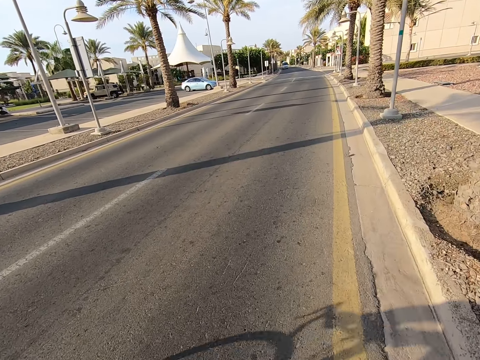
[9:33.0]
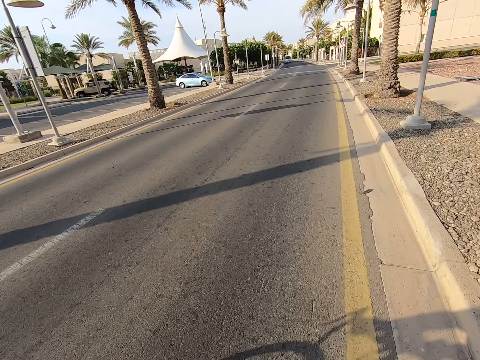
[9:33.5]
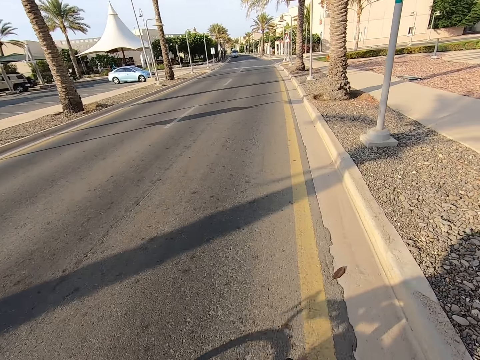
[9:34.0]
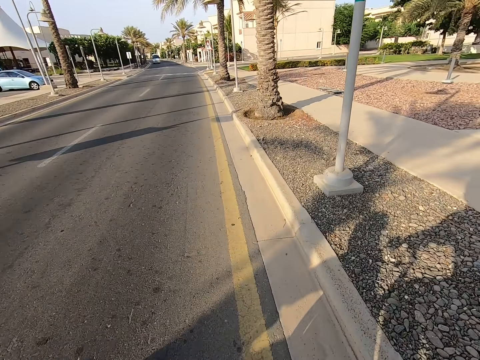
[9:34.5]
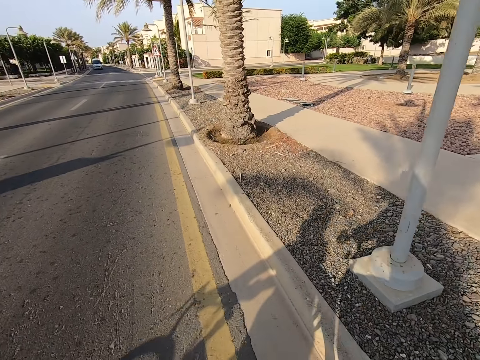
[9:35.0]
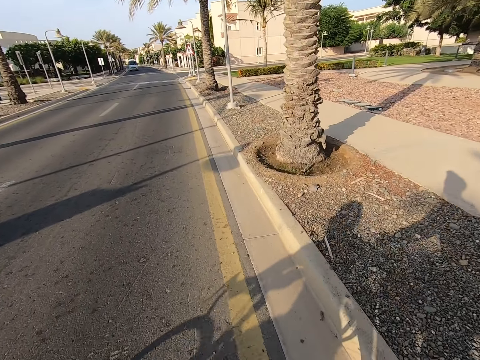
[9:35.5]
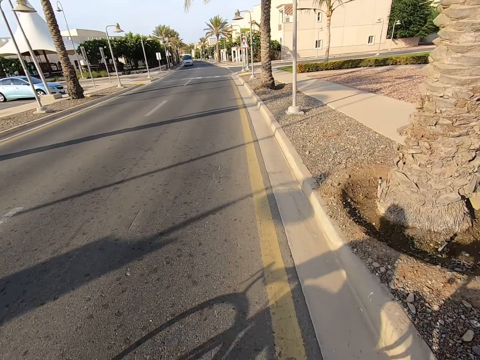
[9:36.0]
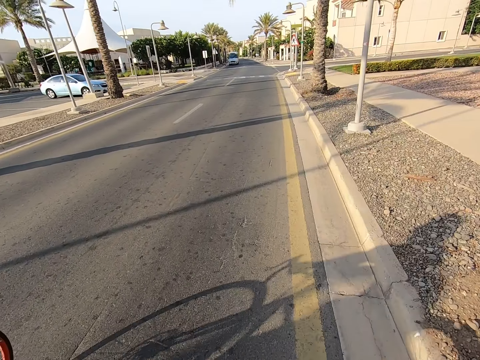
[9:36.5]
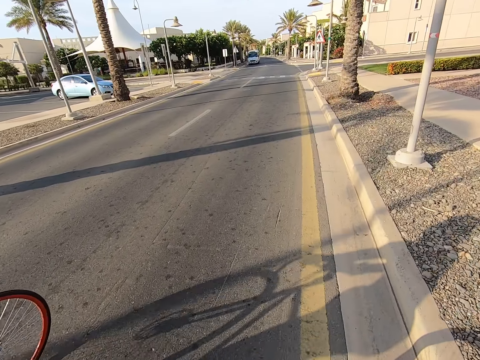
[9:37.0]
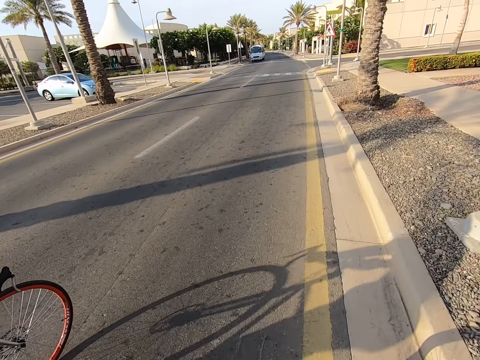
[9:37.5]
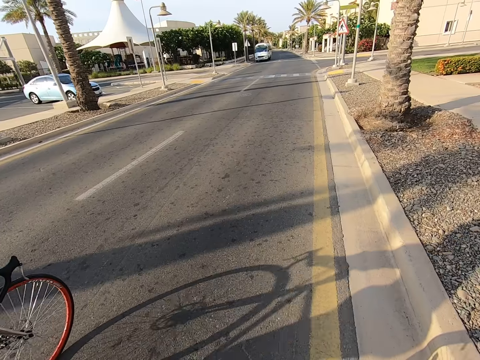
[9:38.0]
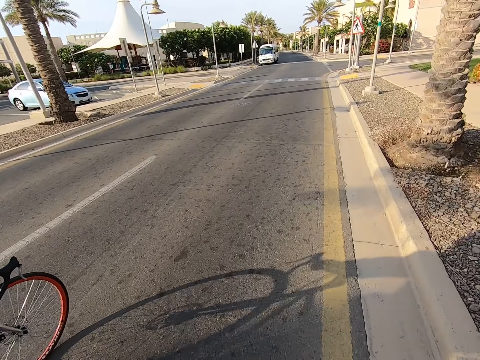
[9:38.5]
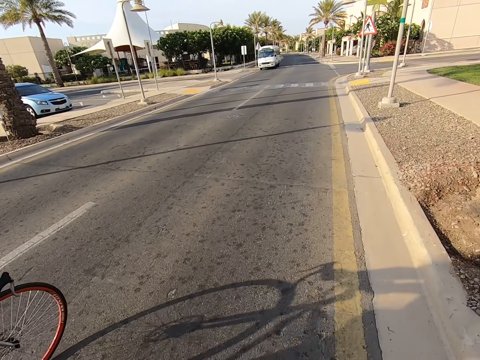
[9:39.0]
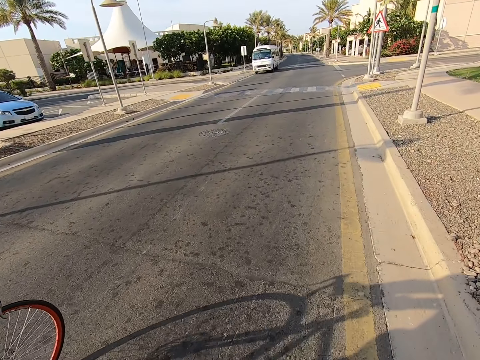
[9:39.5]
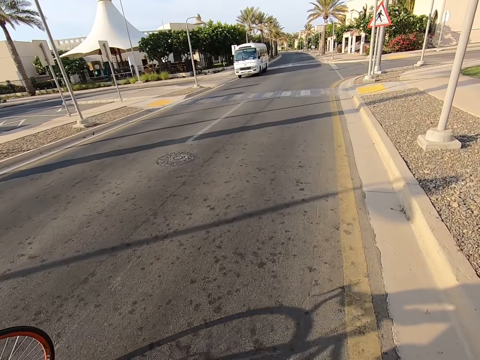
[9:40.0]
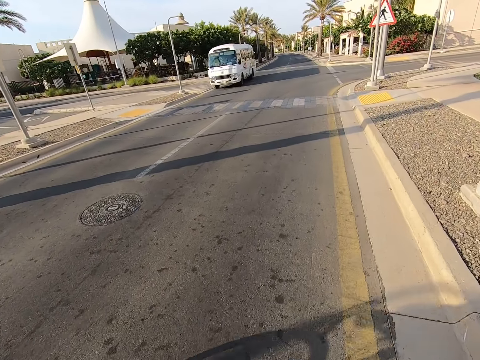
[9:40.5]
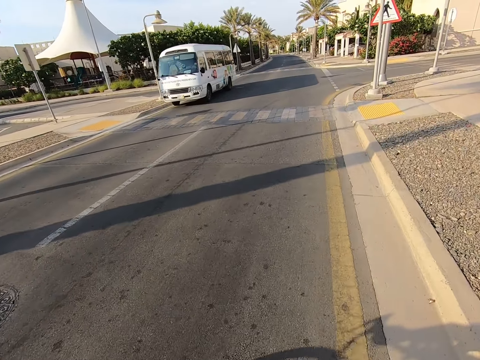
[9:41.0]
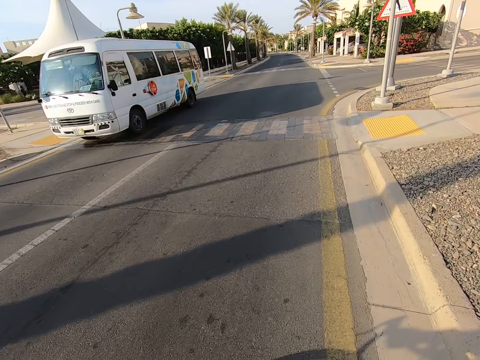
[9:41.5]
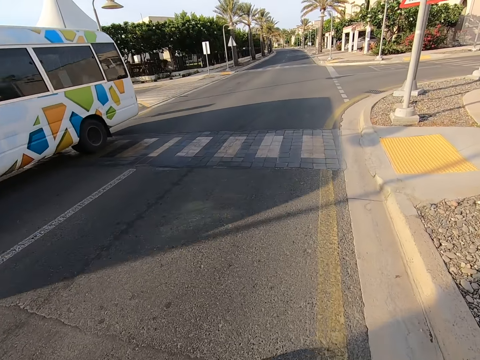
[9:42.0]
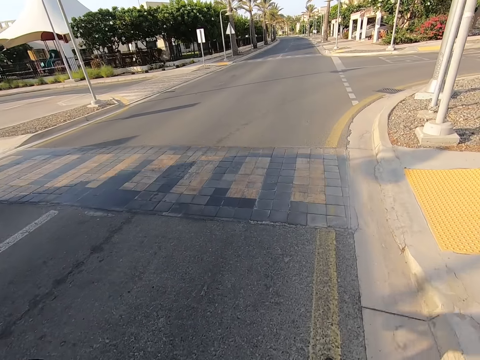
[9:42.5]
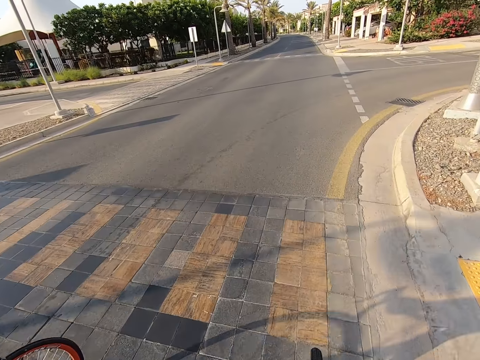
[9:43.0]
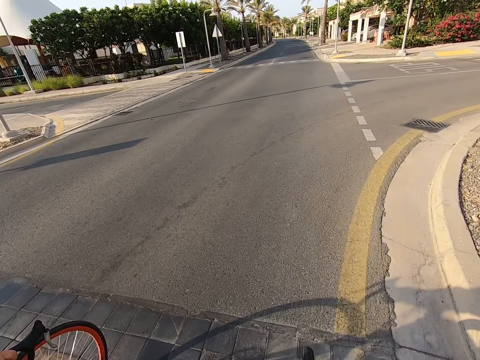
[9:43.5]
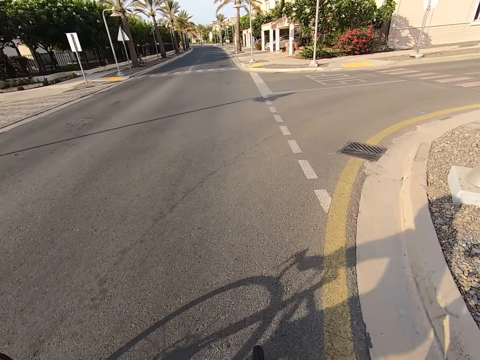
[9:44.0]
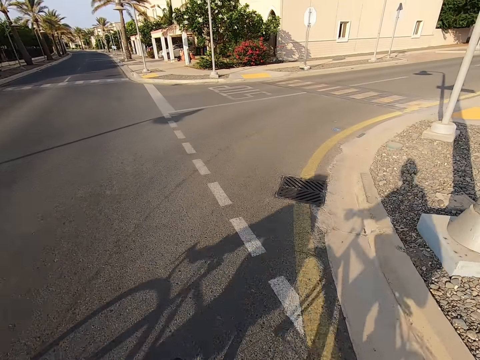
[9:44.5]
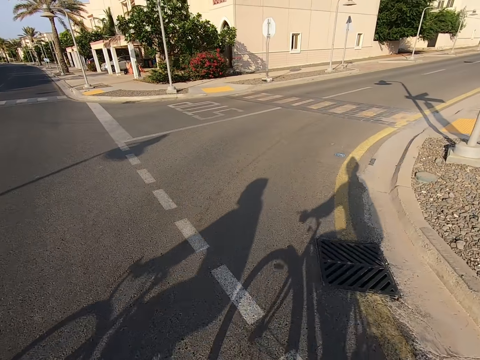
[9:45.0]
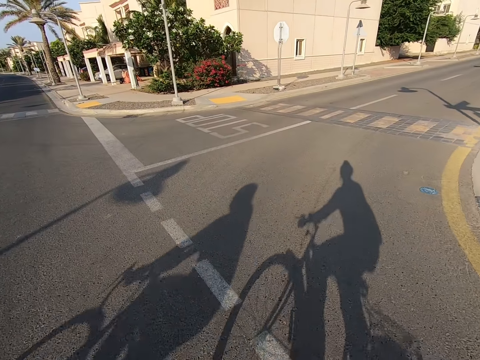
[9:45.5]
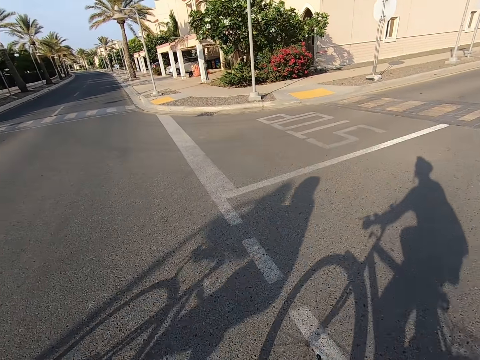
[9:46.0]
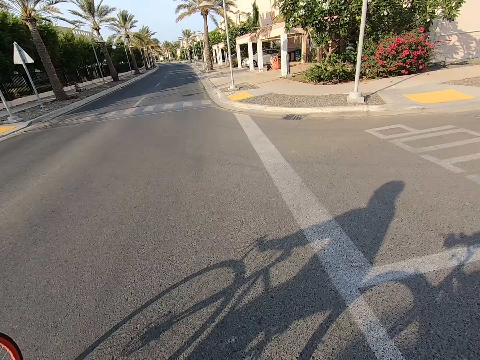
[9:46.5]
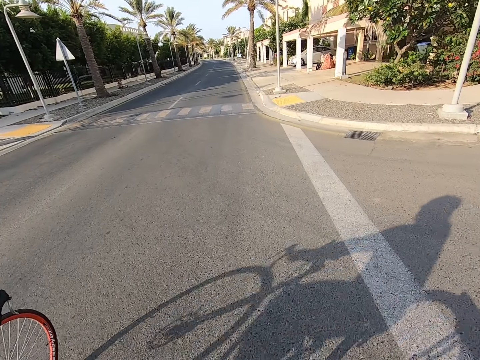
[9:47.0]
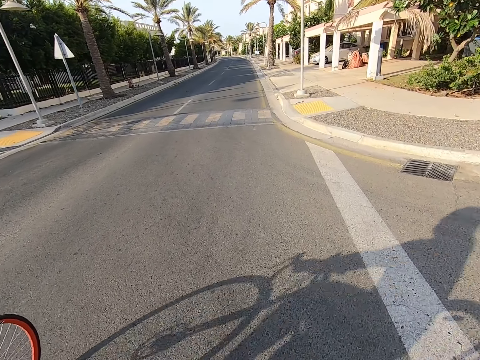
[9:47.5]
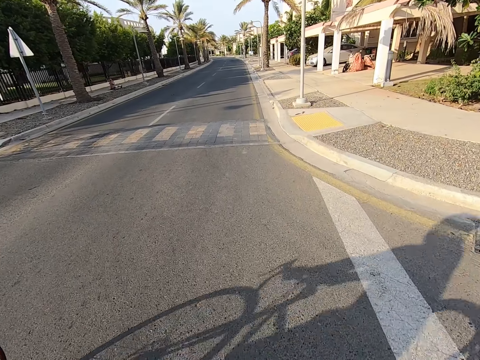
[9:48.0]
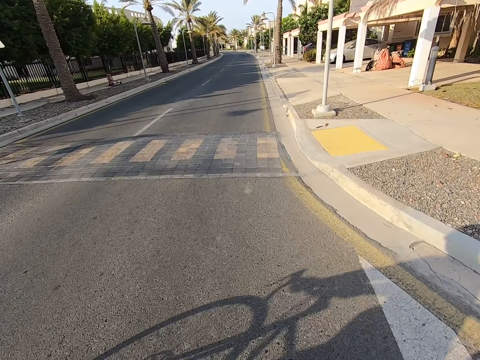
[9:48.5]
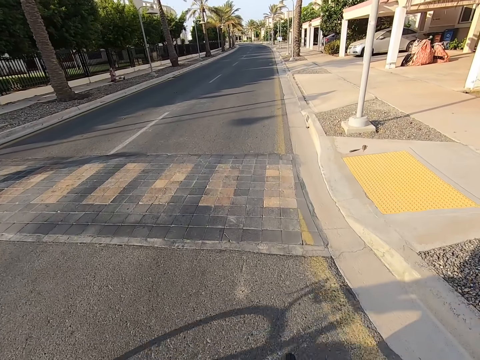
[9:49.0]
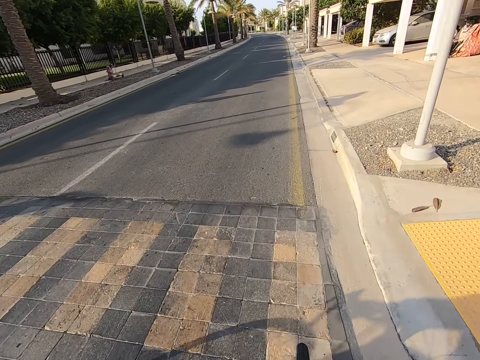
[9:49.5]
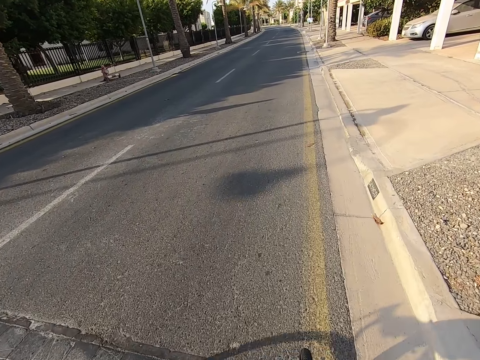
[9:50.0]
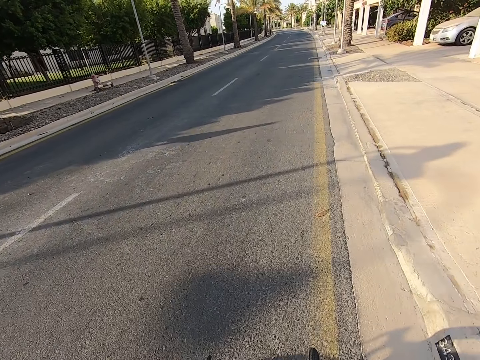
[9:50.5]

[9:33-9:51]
The camera wearer looks around the road. They ride a bicycle on the road.

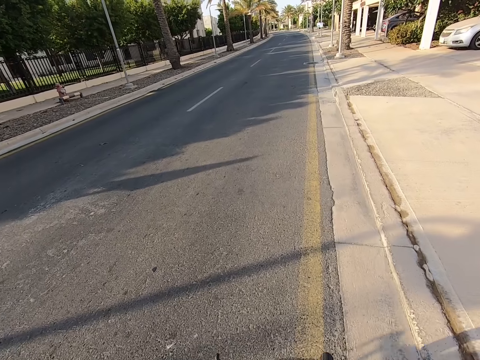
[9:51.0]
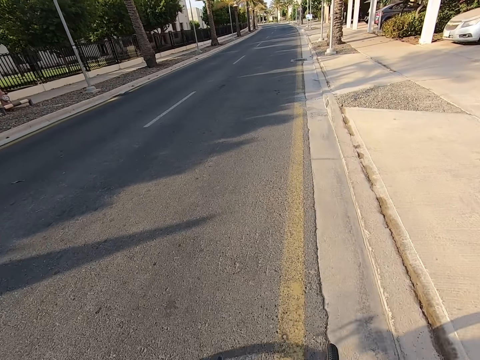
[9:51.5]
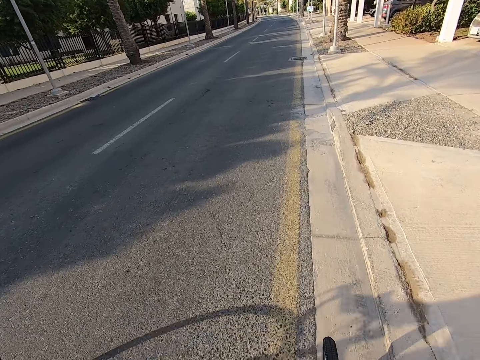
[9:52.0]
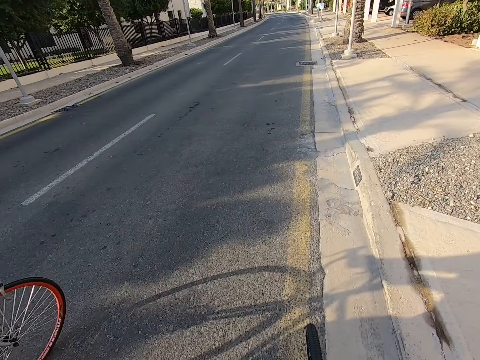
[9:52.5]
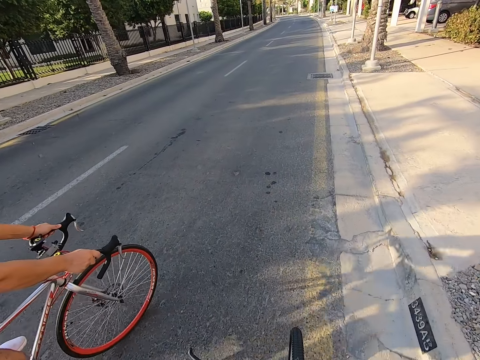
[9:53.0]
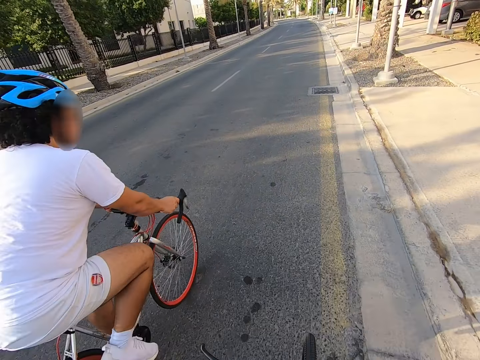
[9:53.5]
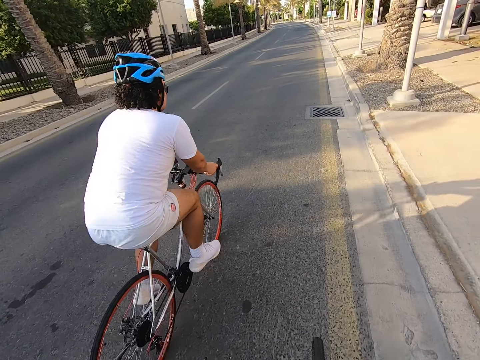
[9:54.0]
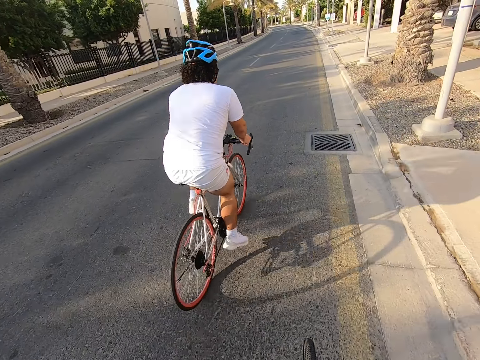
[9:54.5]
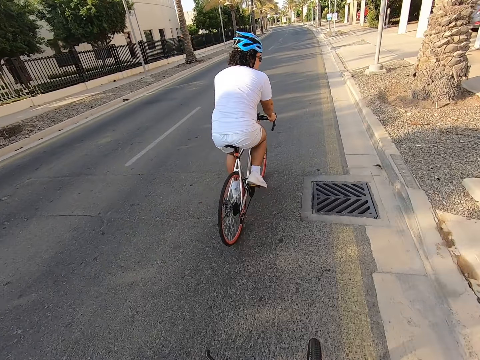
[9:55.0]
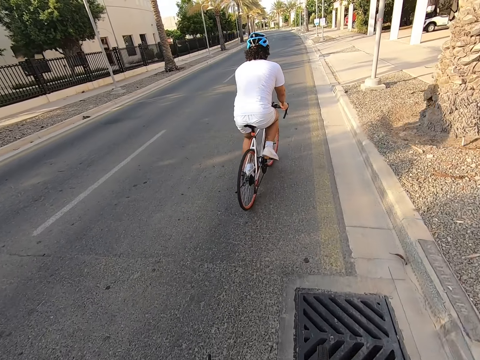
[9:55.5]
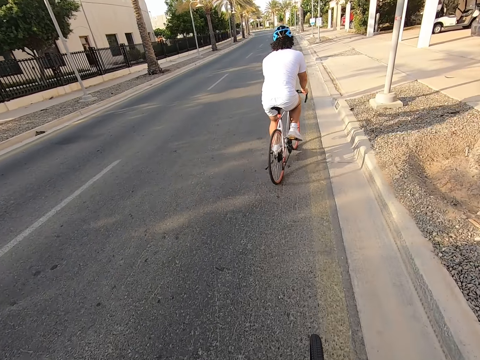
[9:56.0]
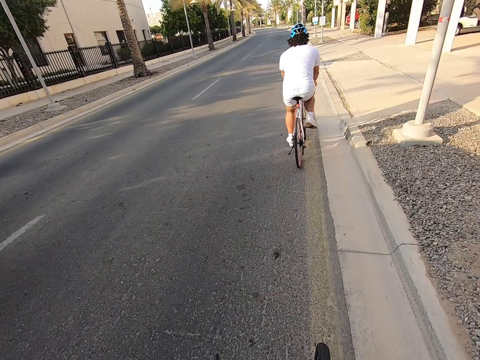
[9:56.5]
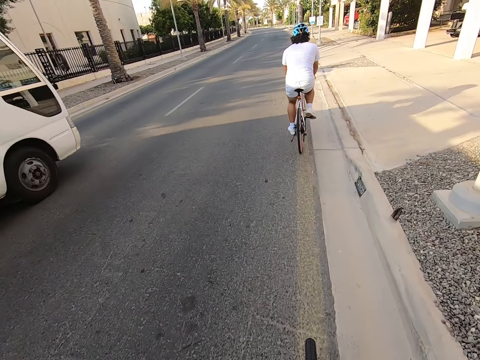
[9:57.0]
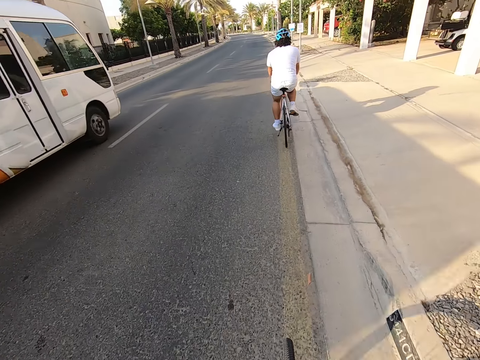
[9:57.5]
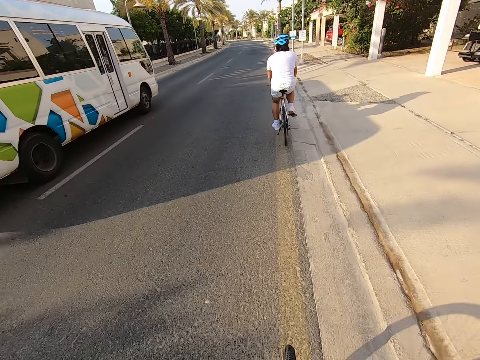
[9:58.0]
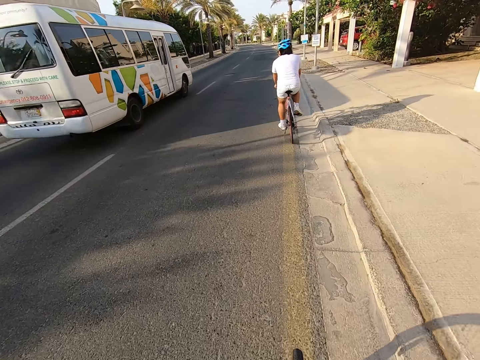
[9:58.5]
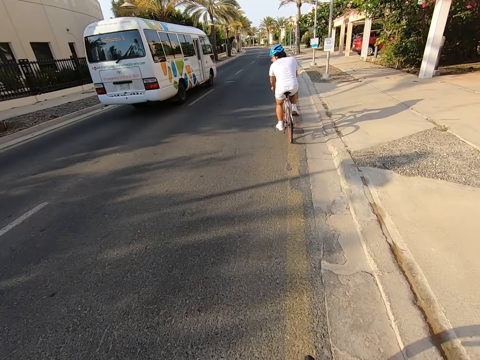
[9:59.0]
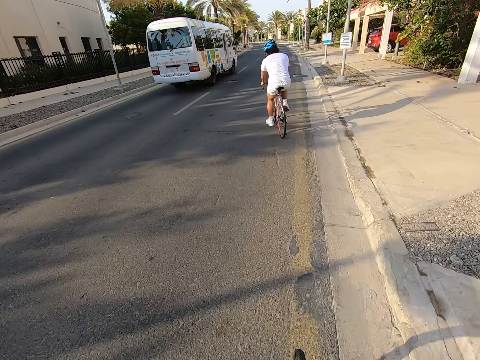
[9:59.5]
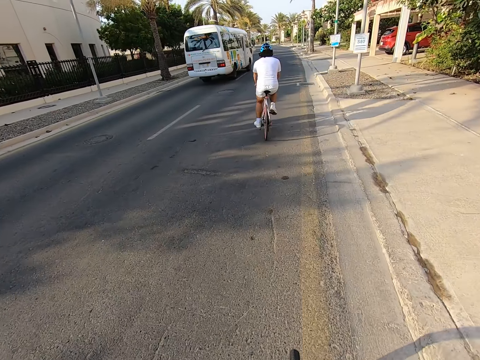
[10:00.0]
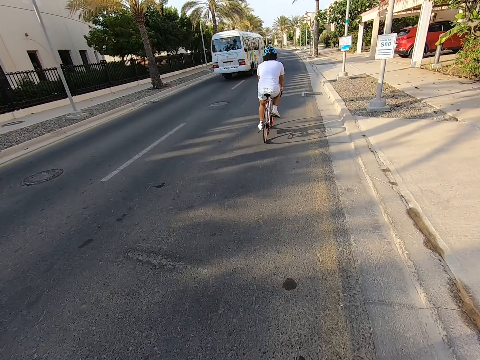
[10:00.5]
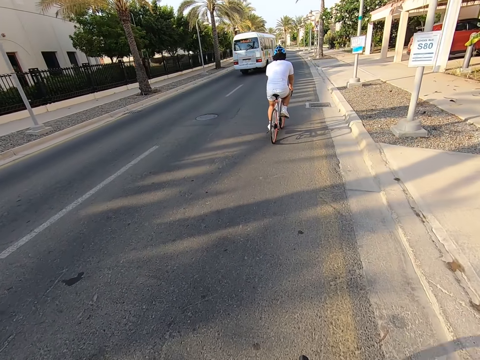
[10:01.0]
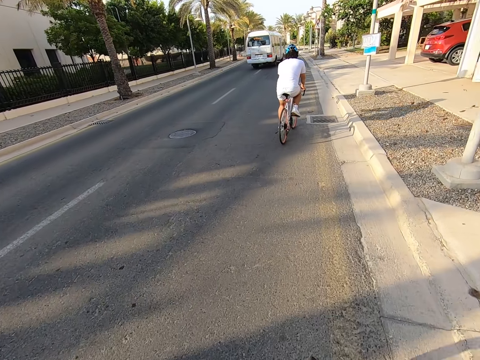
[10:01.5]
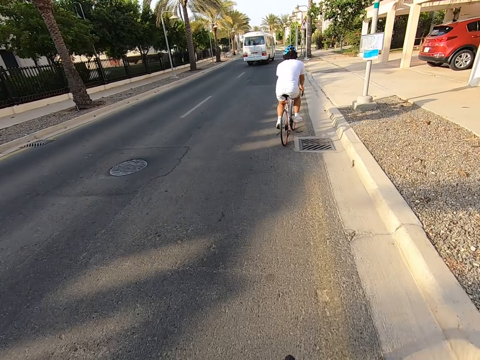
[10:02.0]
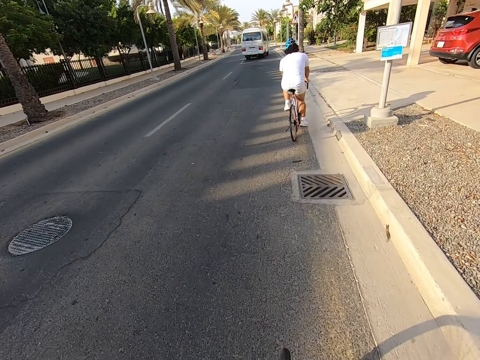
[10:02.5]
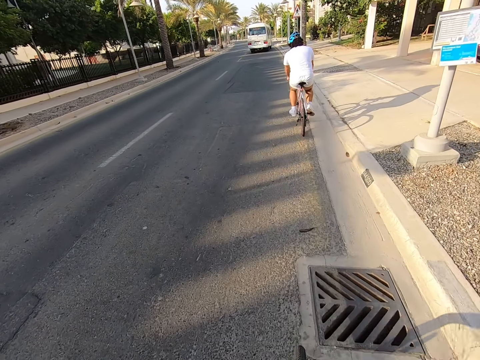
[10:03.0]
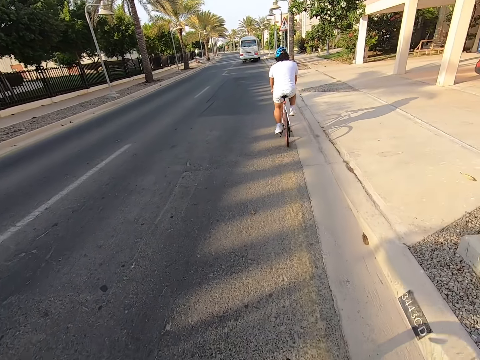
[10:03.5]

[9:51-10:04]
A lady rides the bicycle ahead of the camera wearer on the road. The camera wearer rides a bicycle on the road.
